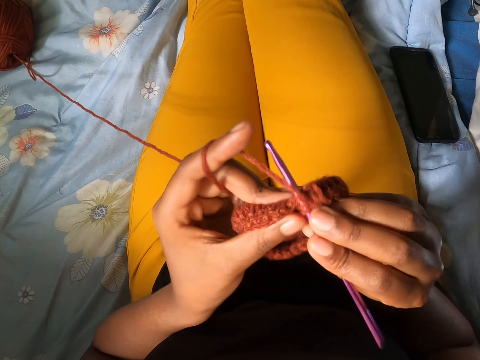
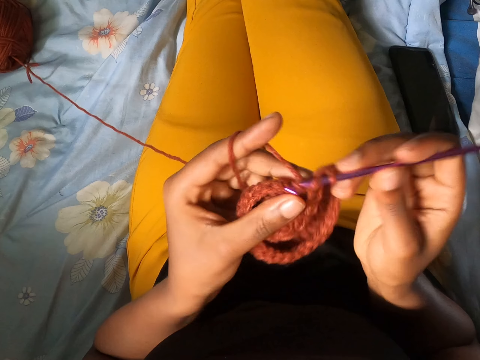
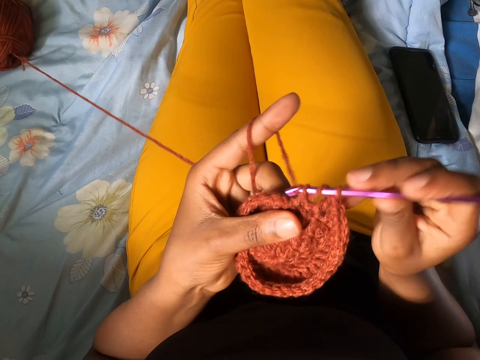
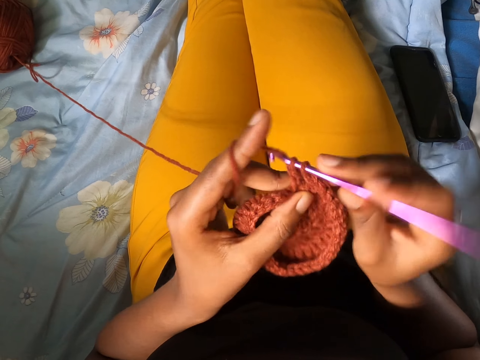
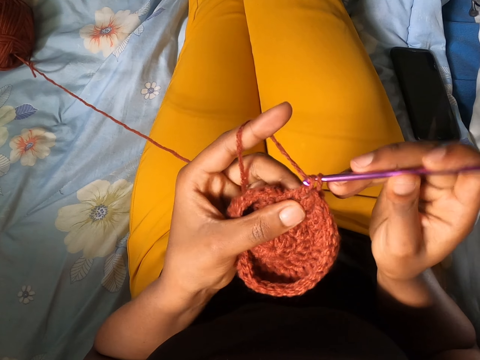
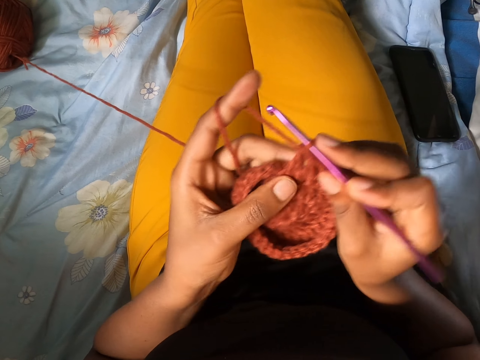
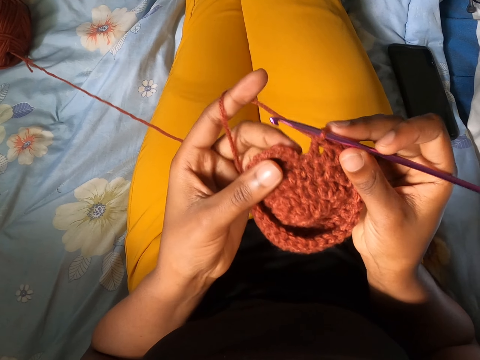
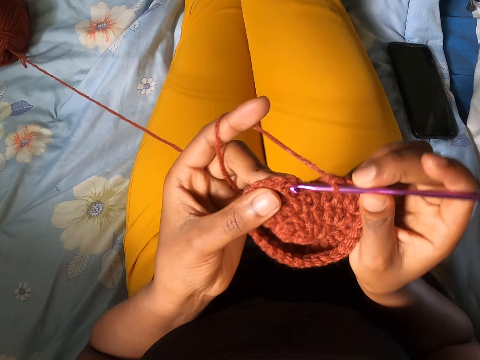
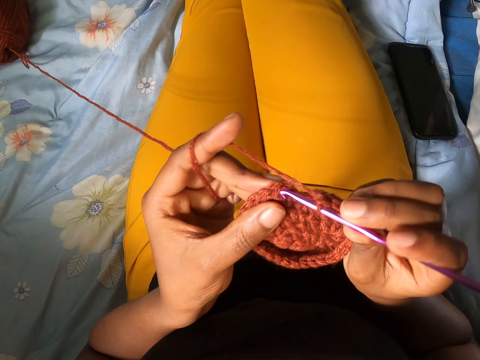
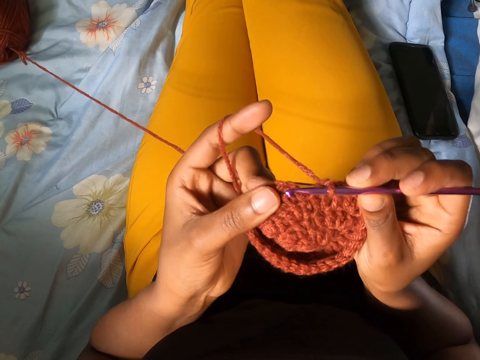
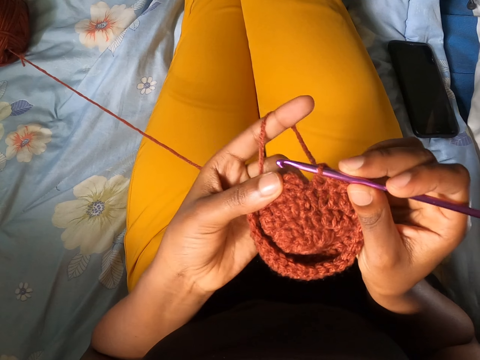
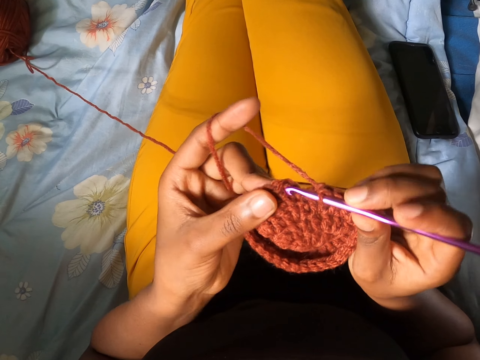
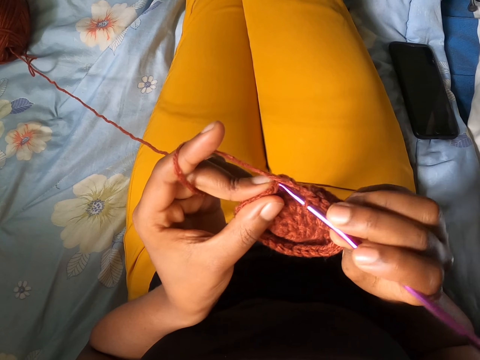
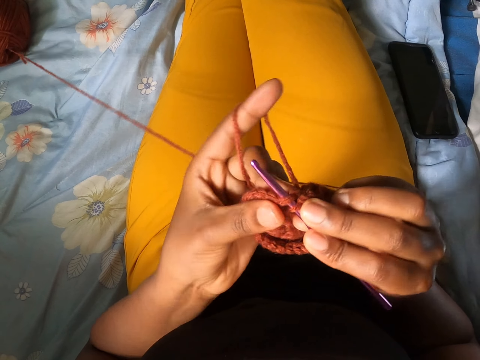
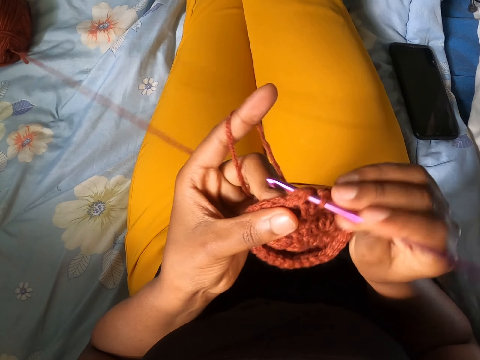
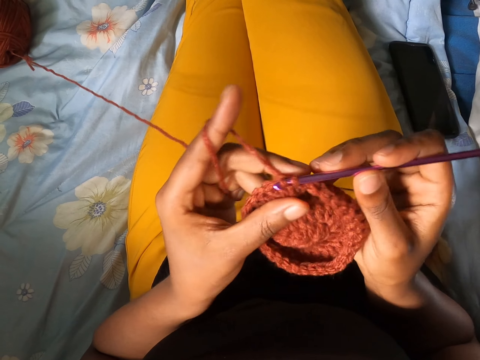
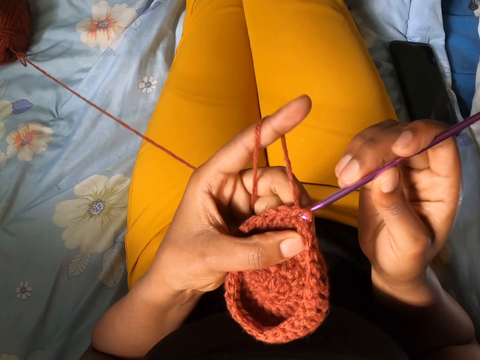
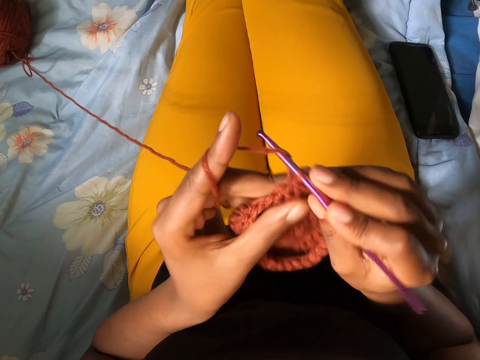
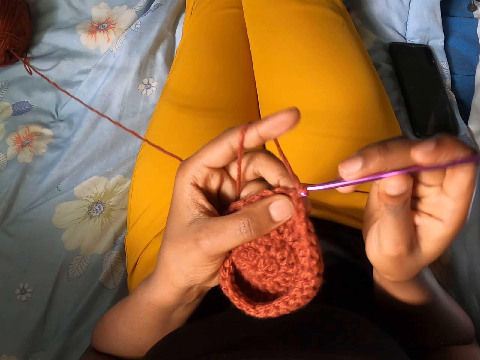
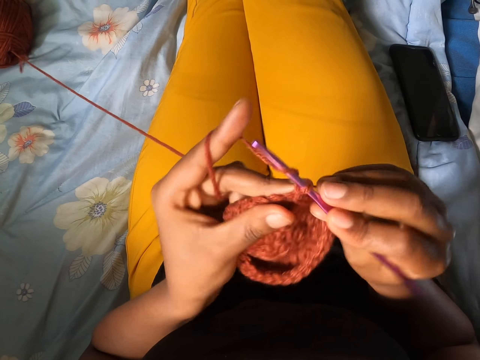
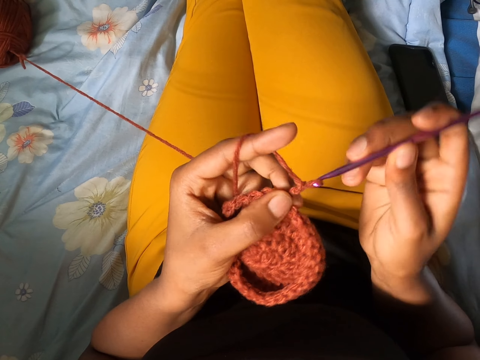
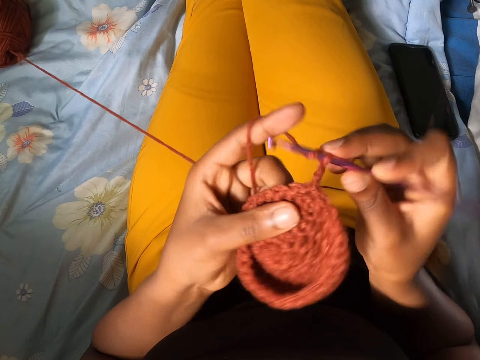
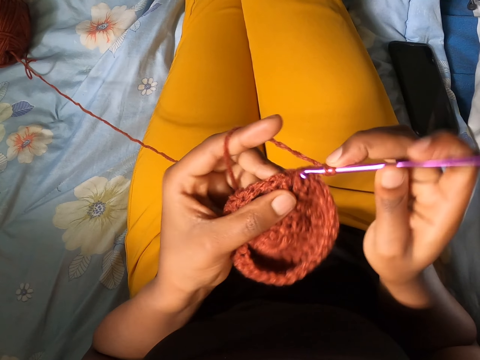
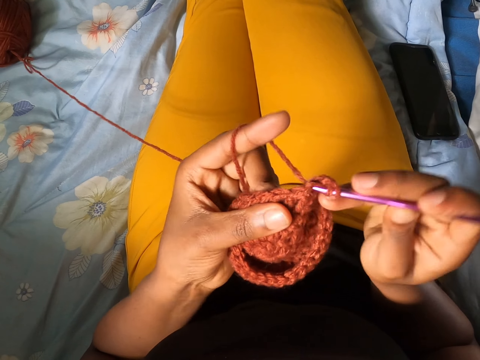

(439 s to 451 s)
The camera wearer knits the crochet. They touch on the crochet. They insert the crochet hook.

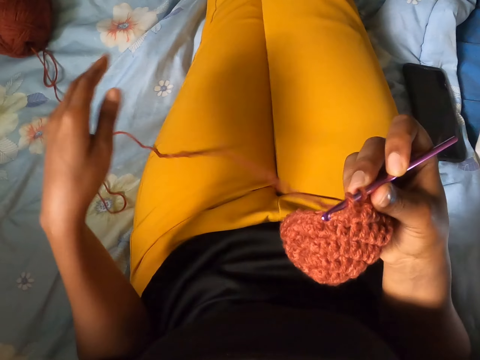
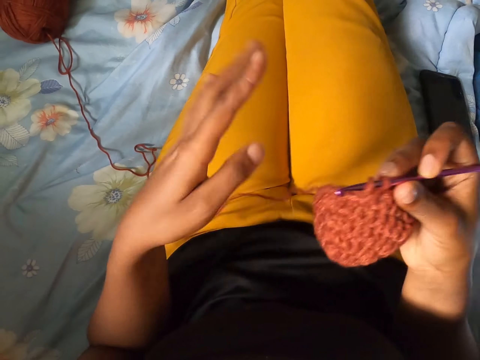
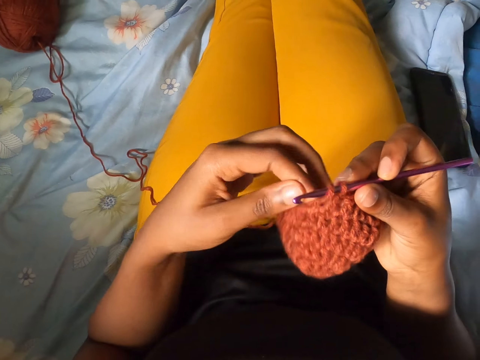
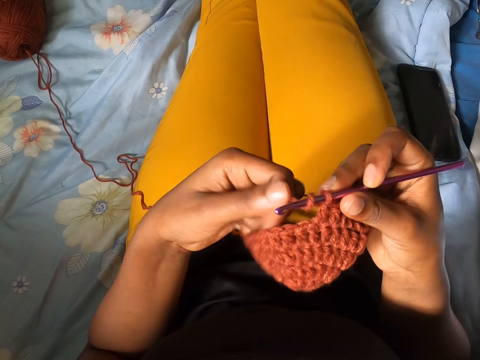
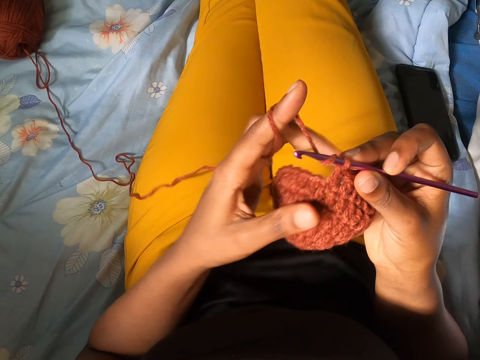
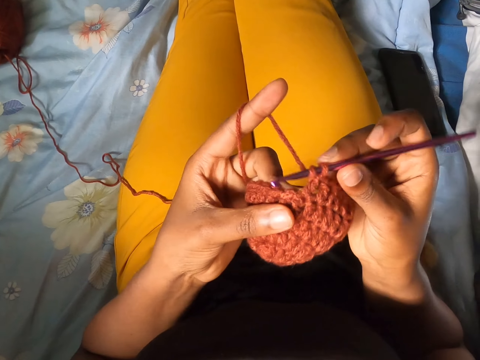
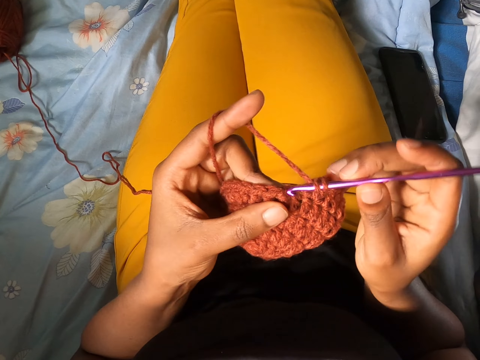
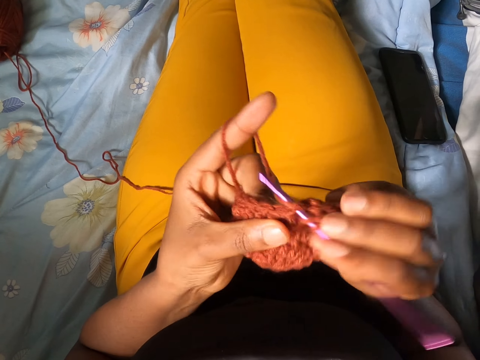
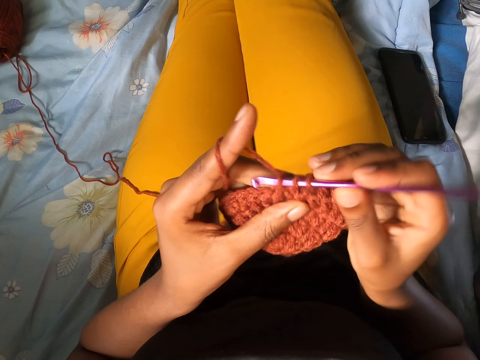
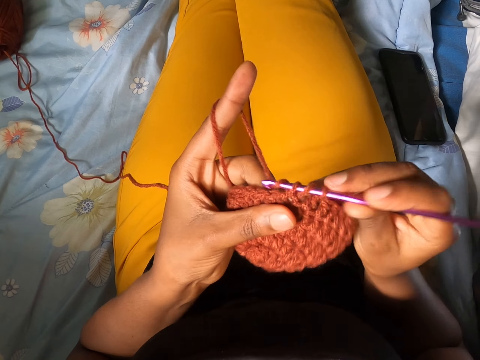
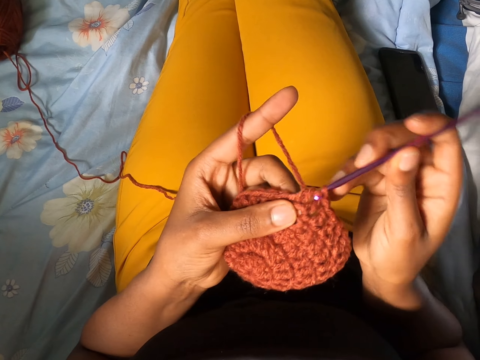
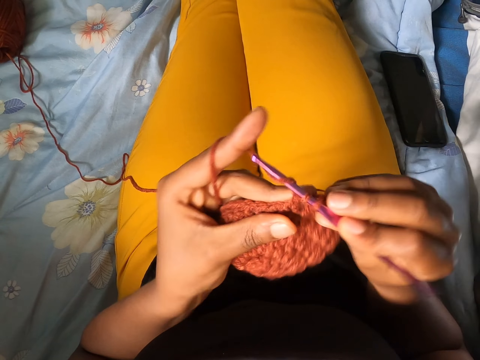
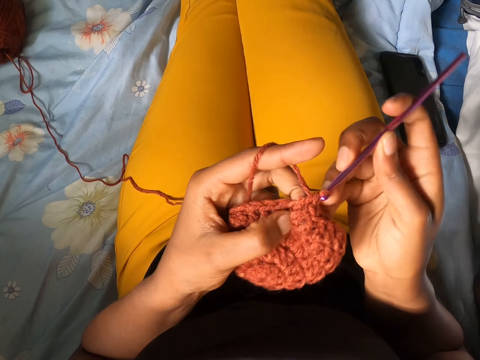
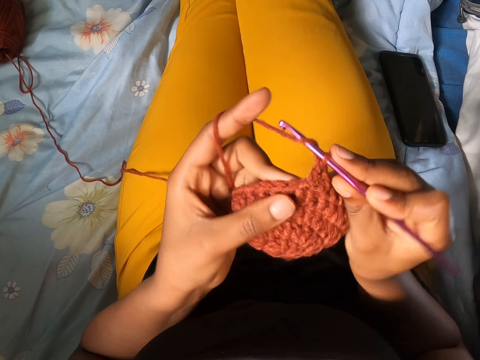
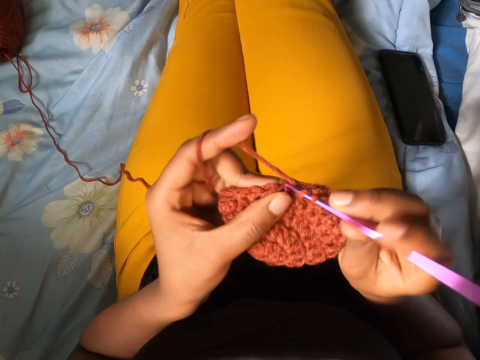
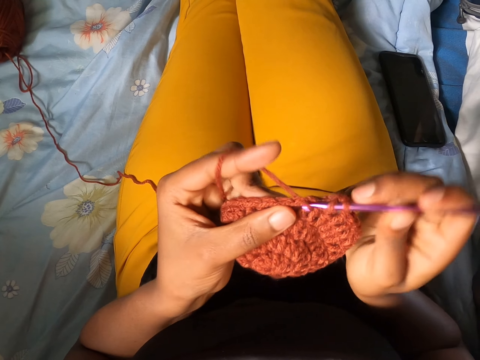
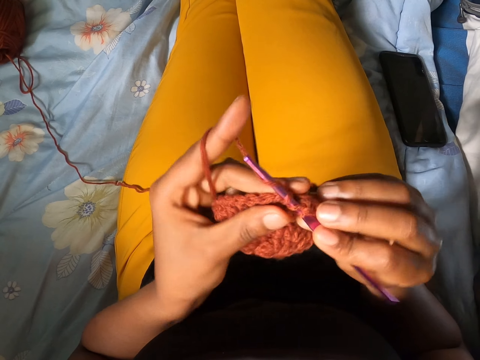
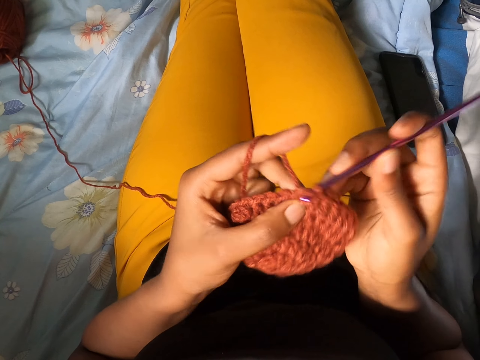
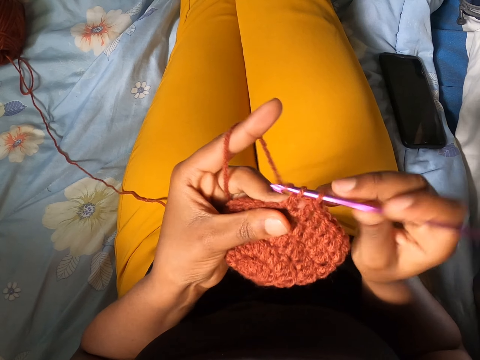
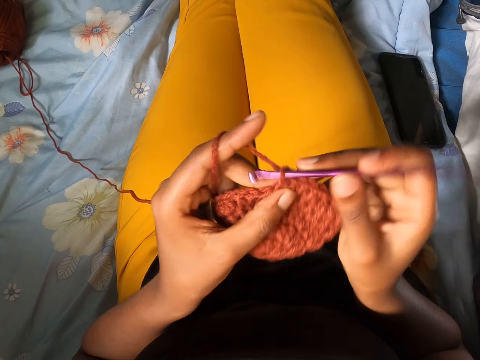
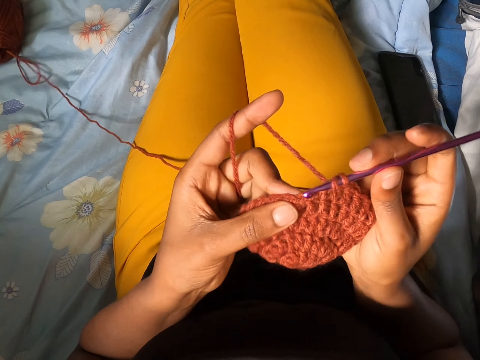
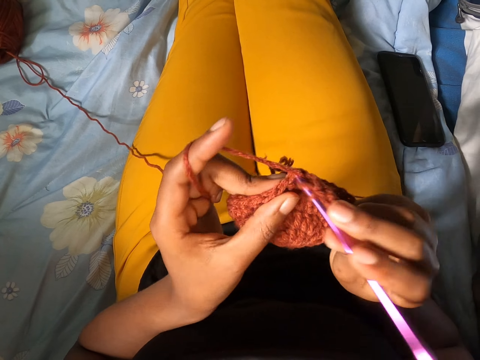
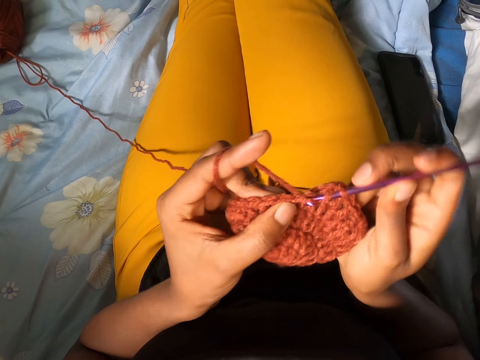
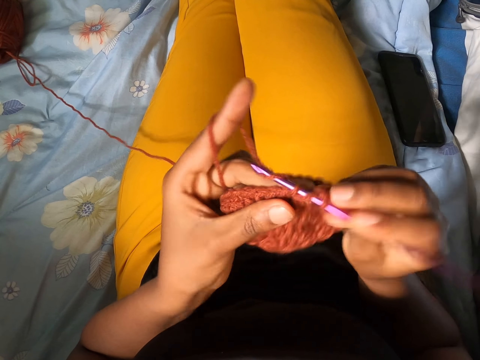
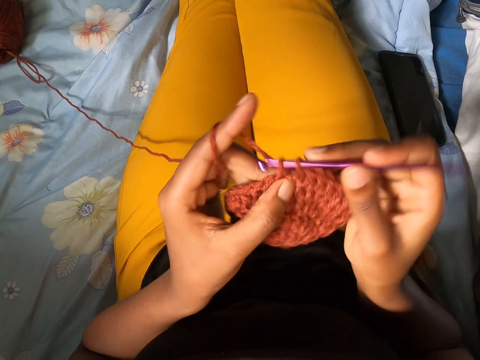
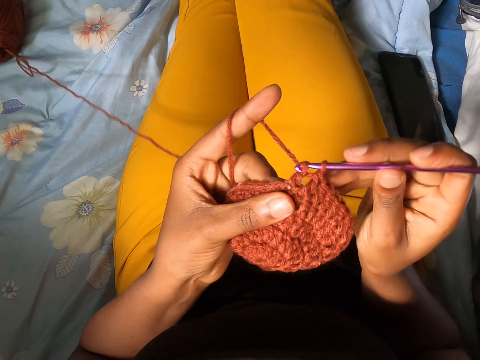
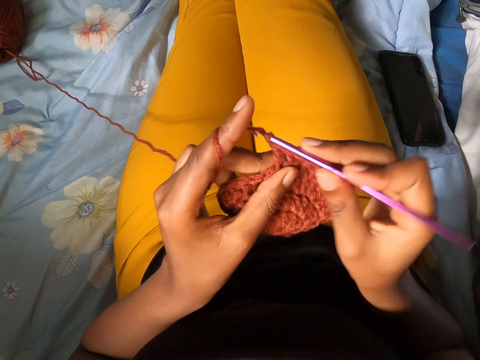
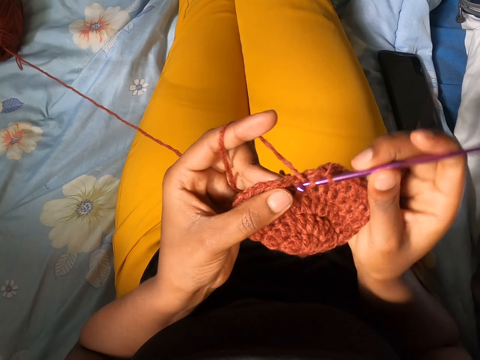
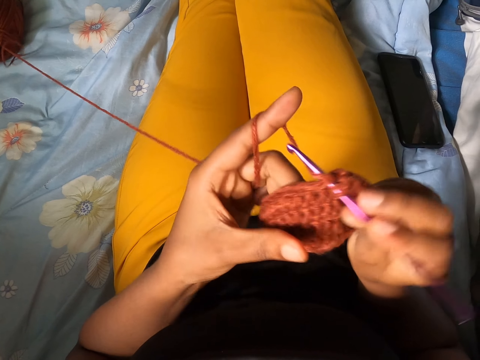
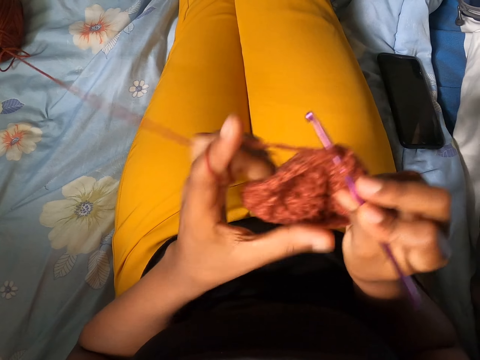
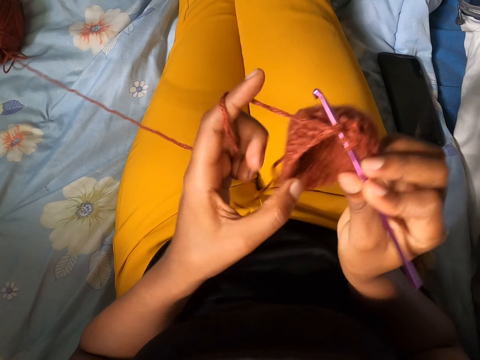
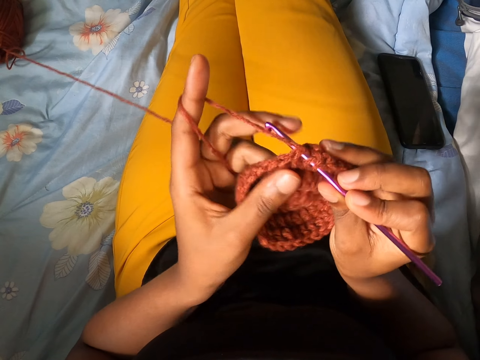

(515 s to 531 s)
The camera wearer stretches the thread. She twists the thread on her finger. She knits the crochet.
